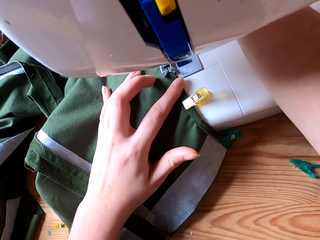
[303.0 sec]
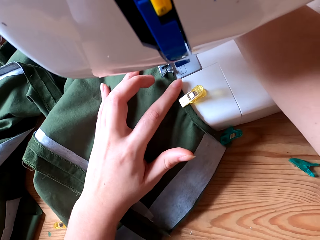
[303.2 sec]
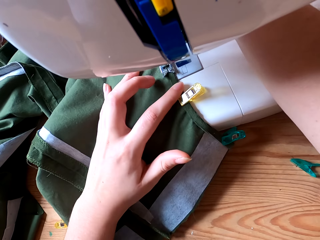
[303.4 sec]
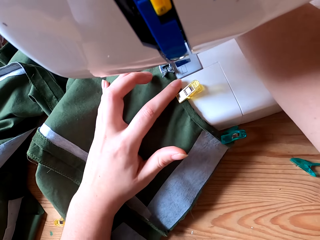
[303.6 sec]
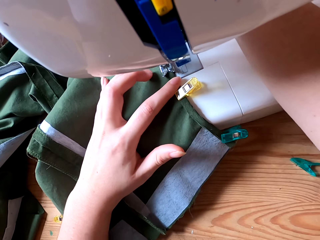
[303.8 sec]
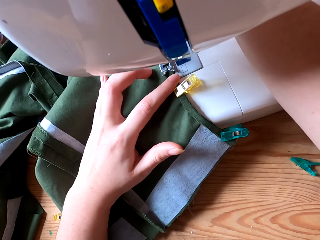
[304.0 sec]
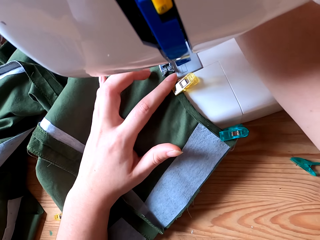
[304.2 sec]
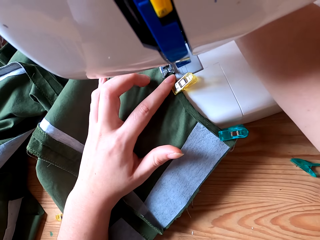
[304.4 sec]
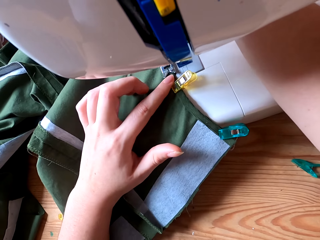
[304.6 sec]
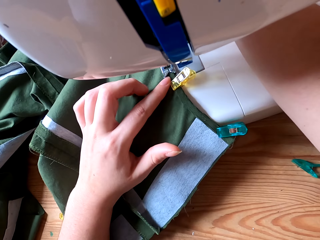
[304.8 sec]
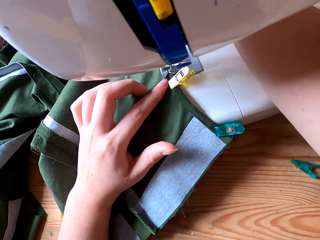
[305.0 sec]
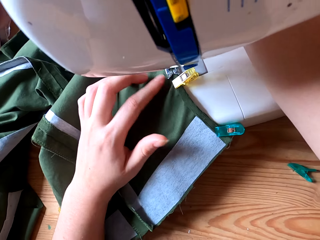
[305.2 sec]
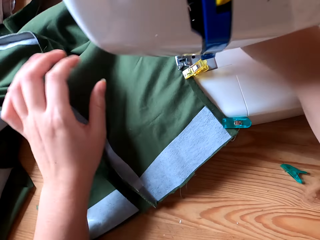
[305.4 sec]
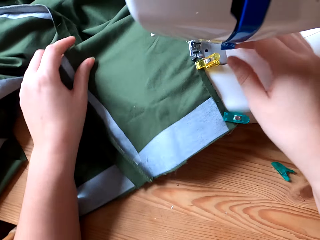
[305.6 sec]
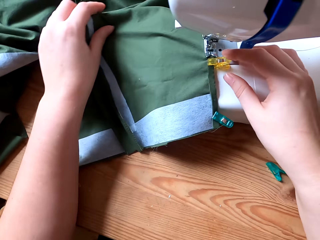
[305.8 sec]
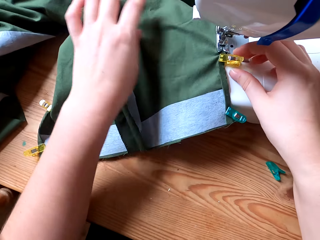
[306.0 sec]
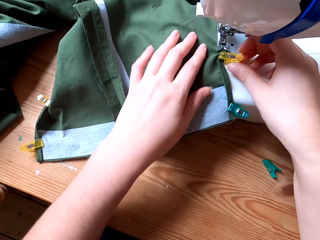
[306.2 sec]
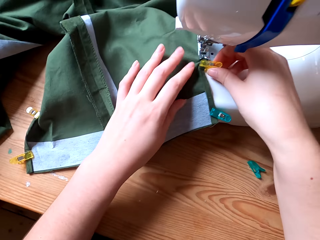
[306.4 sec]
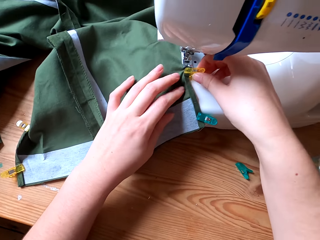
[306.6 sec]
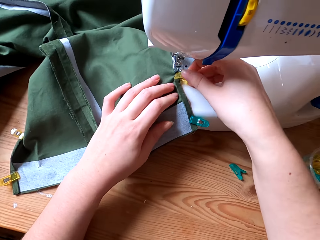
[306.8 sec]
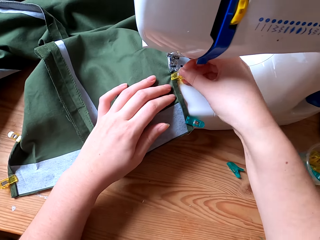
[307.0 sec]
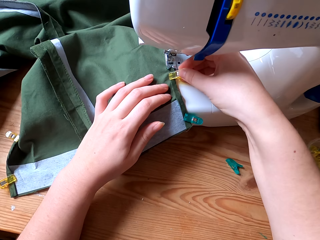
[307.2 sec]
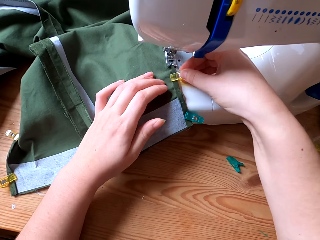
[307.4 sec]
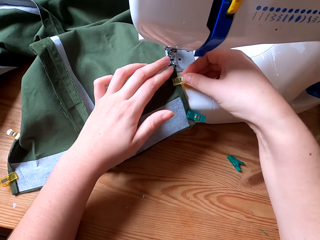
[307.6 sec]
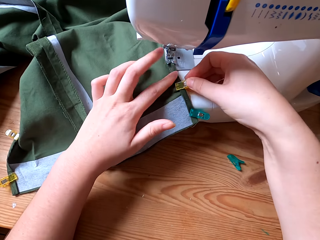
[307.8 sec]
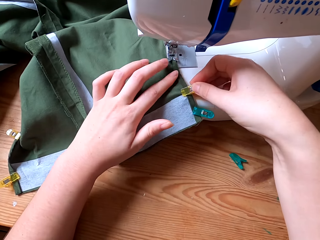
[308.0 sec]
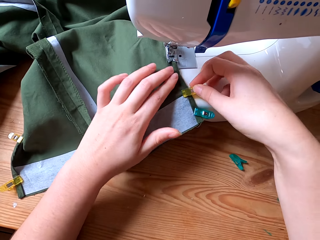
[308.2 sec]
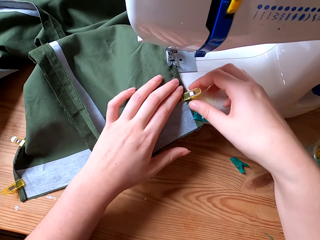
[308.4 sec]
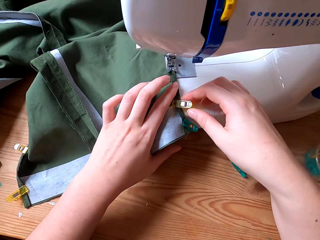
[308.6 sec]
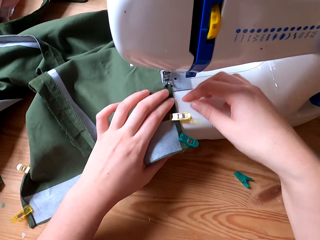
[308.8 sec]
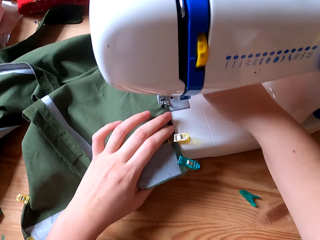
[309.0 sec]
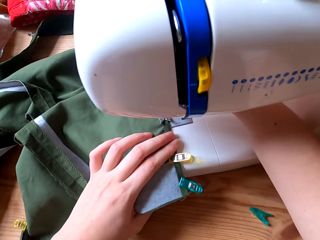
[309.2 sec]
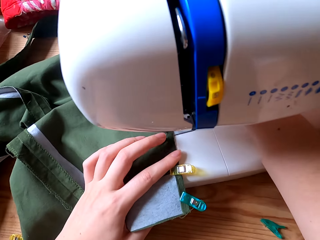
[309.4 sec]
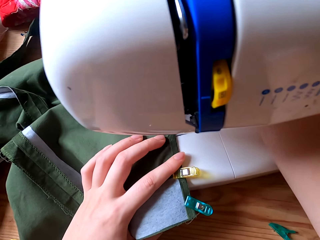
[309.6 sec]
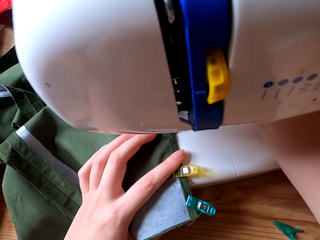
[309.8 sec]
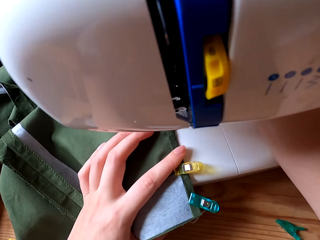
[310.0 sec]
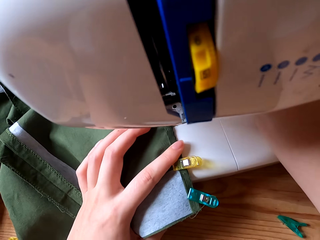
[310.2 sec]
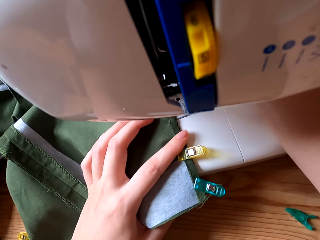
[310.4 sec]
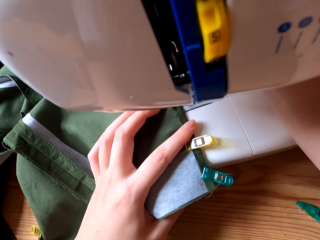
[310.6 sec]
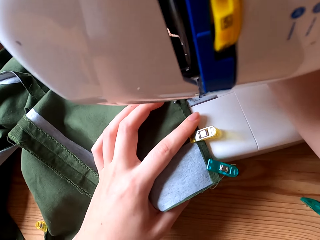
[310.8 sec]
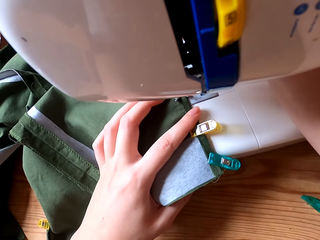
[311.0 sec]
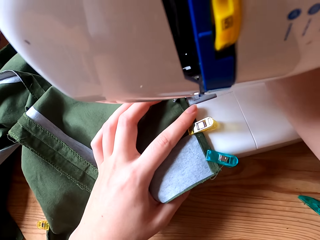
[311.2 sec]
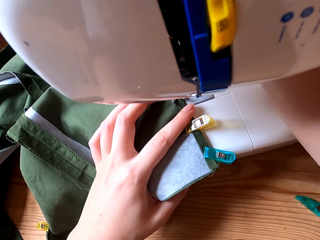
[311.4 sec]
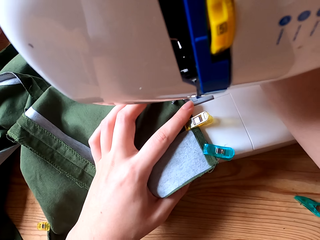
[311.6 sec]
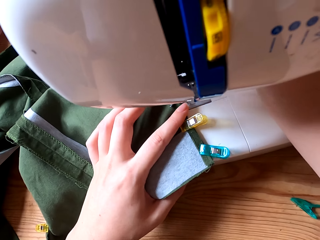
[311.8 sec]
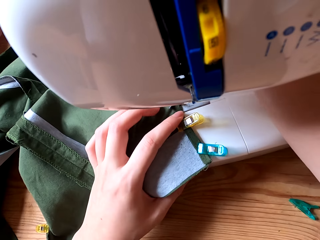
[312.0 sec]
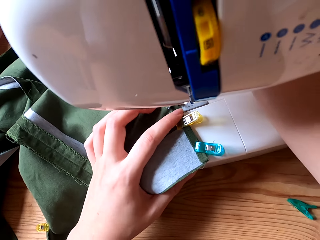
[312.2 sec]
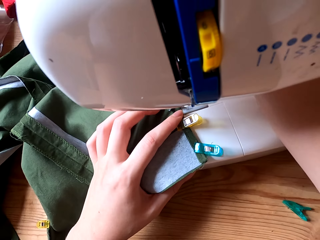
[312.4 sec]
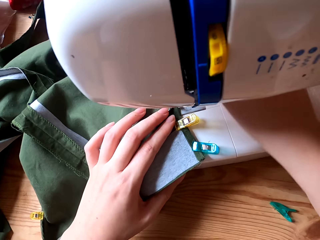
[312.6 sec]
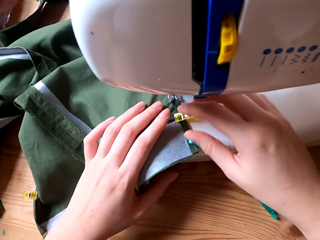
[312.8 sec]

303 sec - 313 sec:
The camera wearer straightens the cloth with both hands. They pick something. They pull something. They move the peg along the cloth with the right hand. They sew the cloth with a sewing machine.

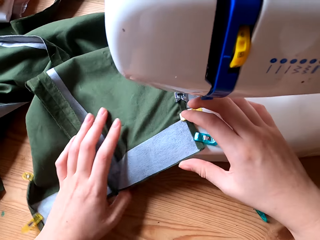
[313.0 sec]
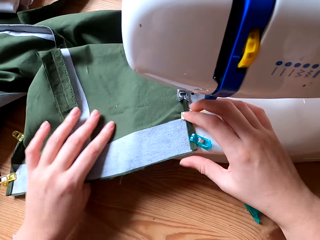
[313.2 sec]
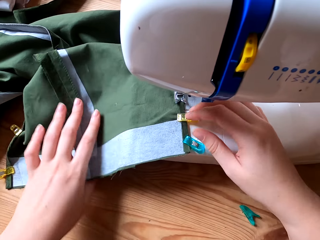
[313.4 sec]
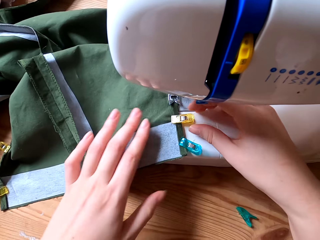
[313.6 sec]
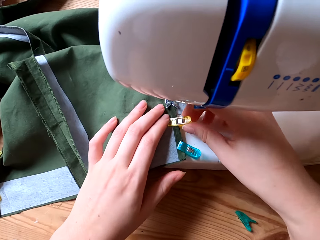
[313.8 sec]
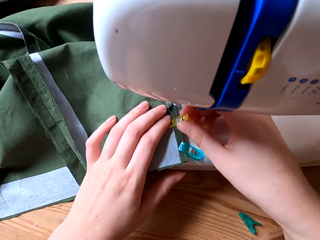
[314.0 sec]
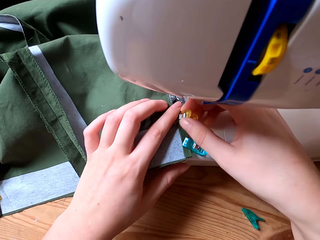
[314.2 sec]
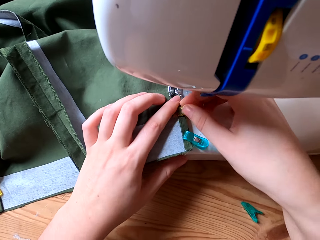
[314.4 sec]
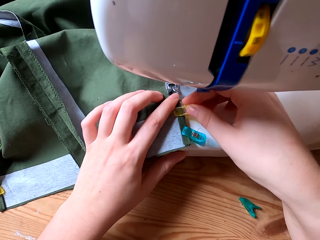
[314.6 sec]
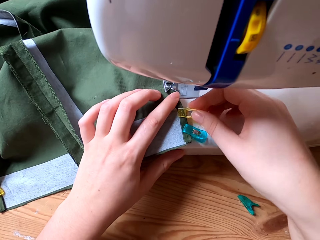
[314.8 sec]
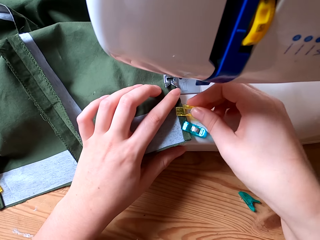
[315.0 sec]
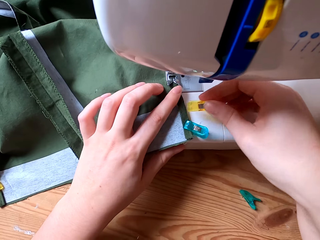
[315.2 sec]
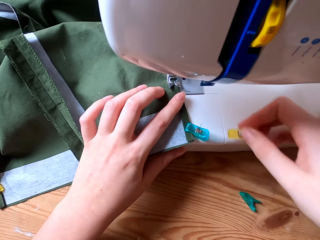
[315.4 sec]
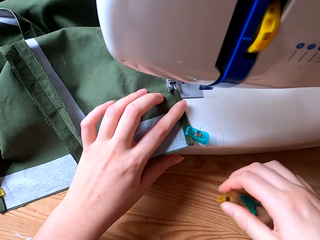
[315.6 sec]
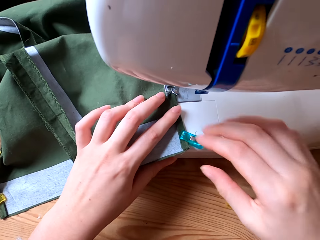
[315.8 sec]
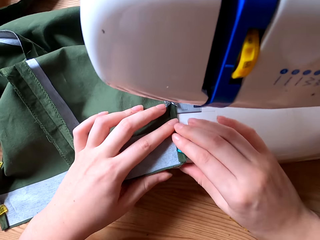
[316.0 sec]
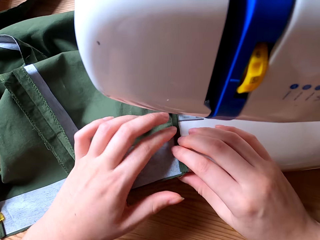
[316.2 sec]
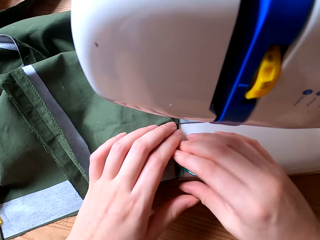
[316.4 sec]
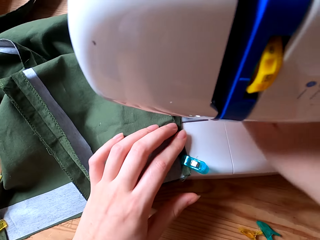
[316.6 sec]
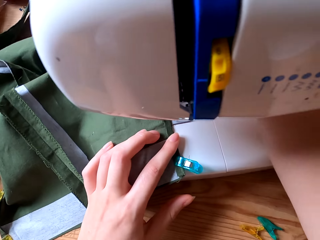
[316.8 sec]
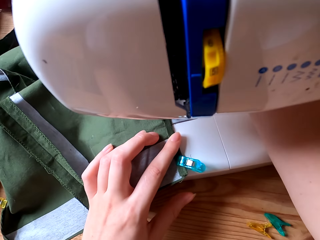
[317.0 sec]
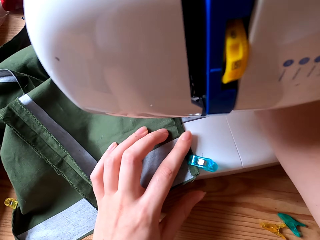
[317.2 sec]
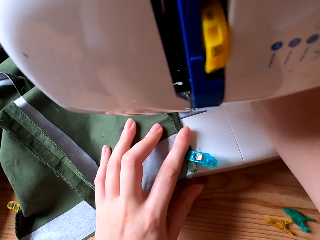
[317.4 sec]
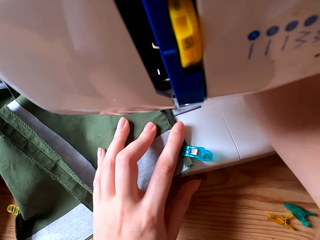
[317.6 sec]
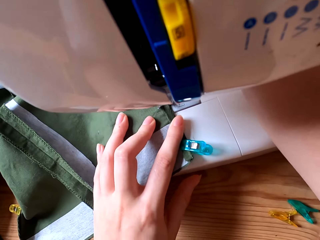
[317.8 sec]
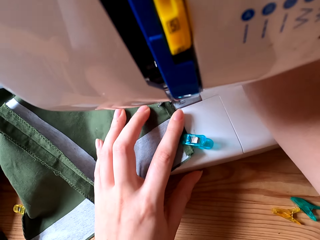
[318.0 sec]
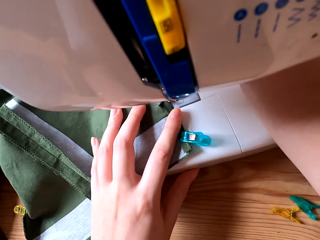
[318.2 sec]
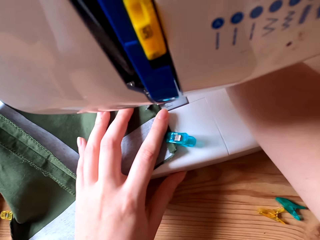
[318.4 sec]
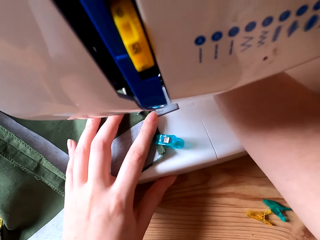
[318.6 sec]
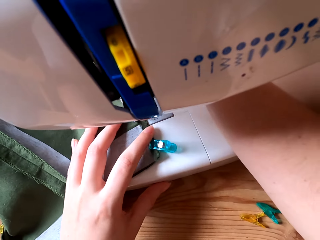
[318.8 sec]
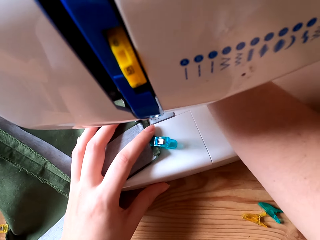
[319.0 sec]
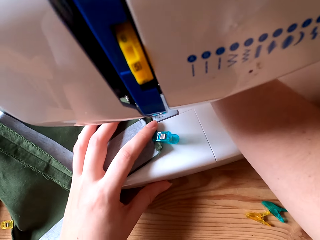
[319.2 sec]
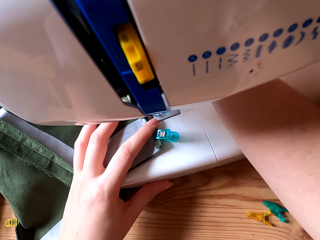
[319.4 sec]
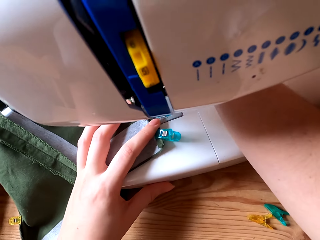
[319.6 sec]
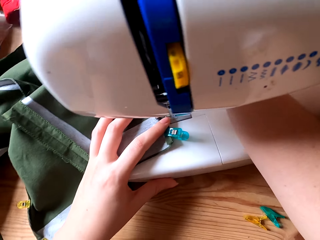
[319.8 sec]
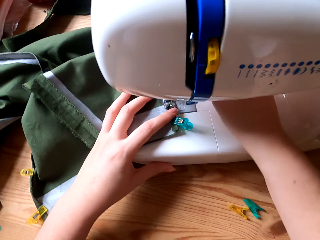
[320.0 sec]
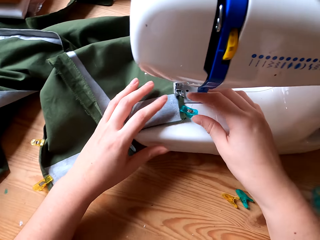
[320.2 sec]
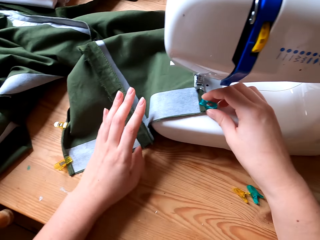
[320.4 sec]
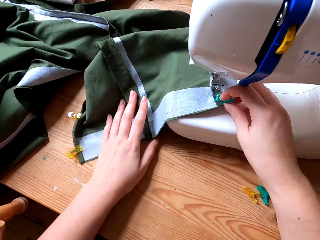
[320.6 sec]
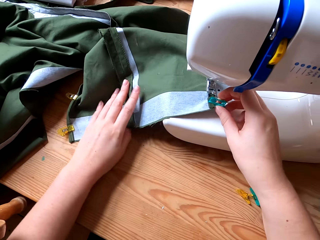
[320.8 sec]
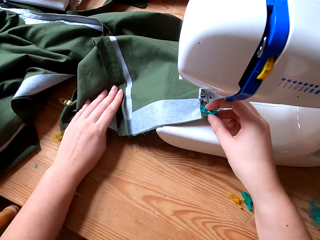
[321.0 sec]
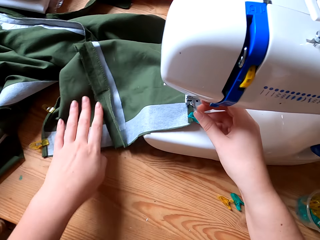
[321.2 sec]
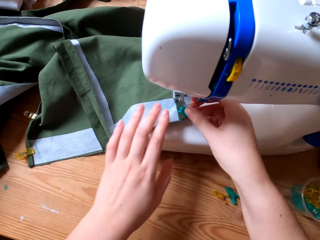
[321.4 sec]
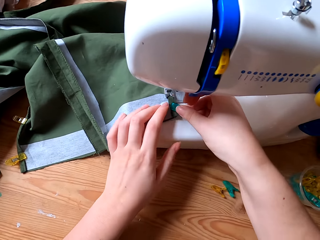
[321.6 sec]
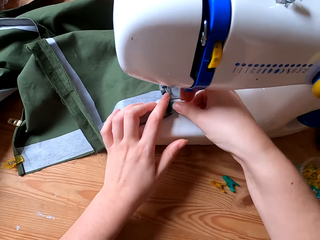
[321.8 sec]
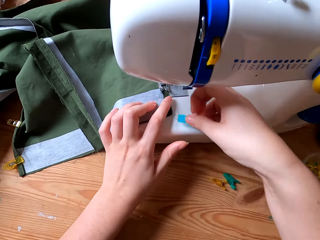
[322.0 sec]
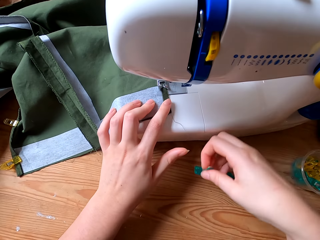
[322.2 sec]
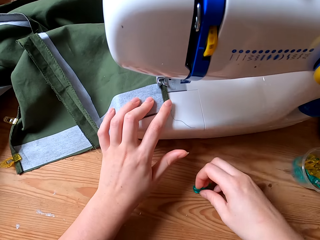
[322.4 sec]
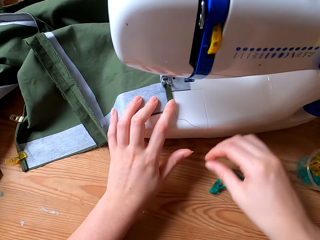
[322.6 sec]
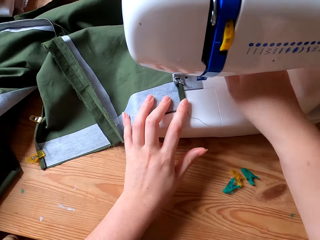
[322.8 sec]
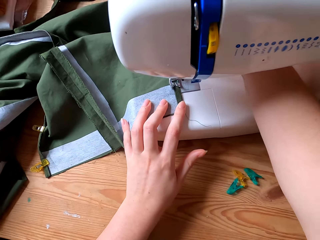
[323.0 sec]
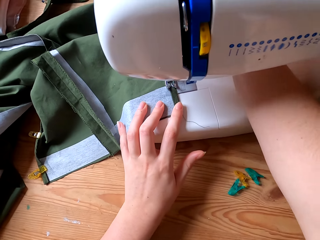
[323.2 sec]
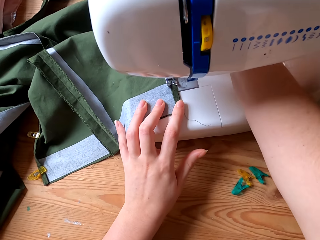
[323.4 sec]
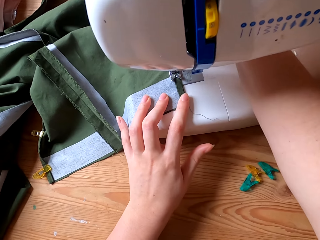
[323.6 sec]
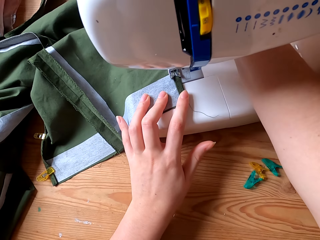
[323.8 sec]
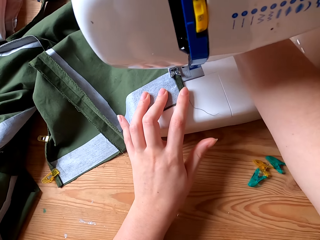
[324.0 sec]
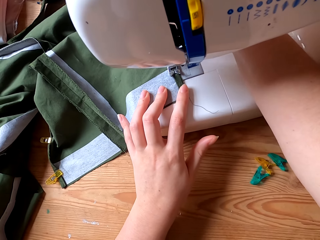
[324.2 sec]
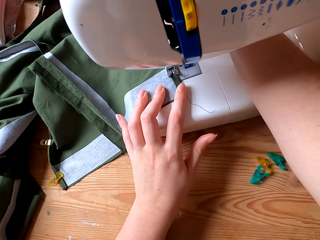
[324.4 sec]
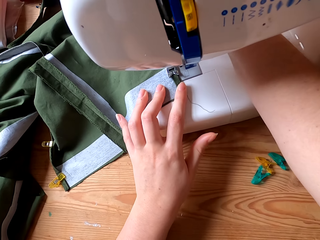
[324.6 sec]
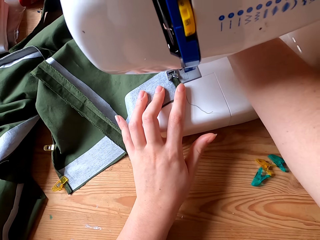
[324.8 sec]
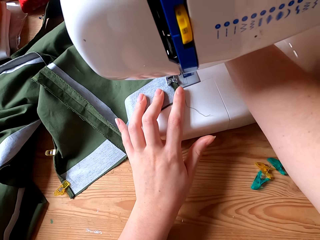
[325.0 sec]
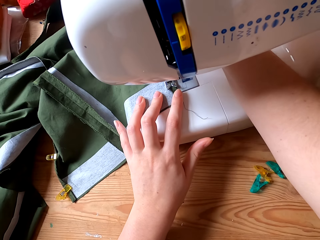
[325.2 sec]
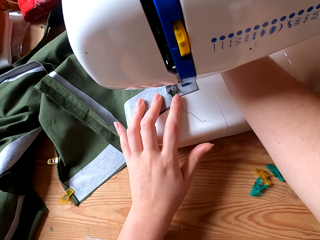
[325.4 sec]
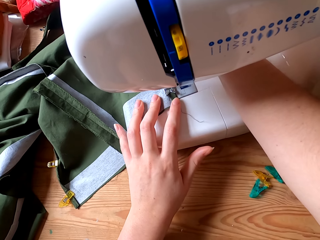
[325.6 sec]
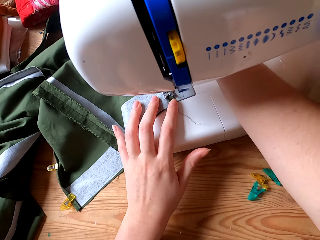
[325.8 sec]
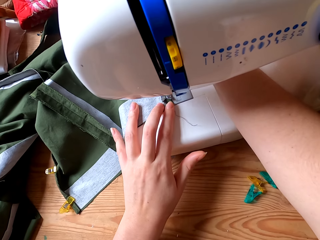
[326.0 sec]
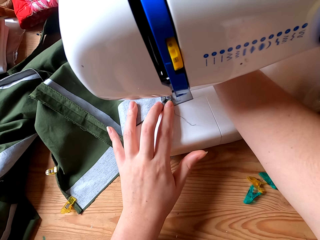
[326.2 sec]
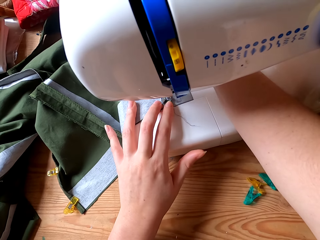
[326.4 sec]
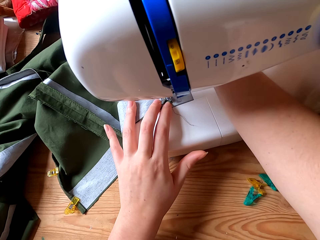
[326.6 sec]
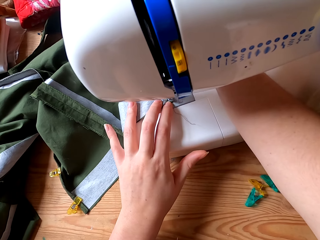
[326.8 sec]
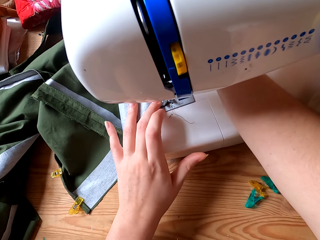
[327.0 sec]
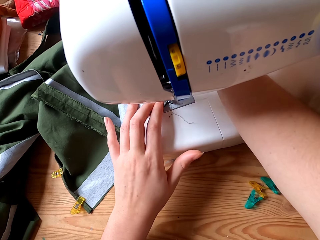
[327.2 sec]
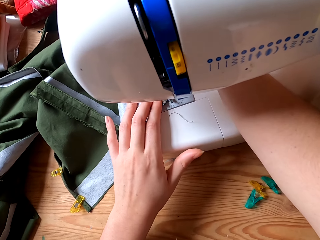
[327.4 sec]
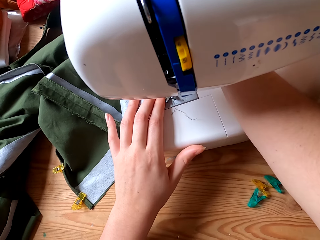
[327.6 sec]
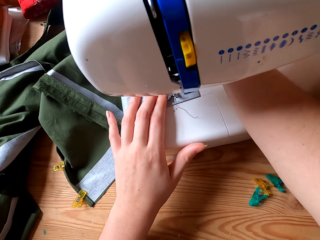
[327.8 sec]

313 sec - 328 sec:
The camera wearer picks a peg from the cloth. They drop something. They hold a fabric. They sew the cloth with a sewing machine. They pick the peg from the cloth. They place something on the sewing table. They sew the cloth with the sewing machine.
